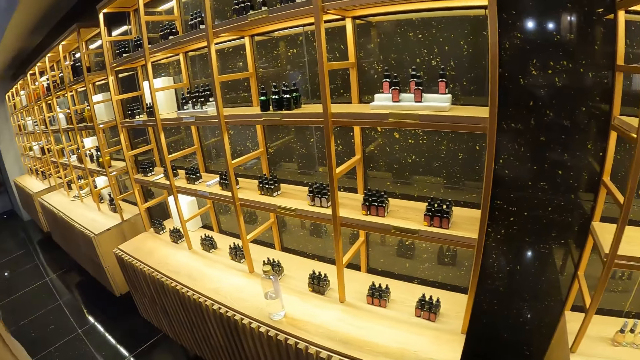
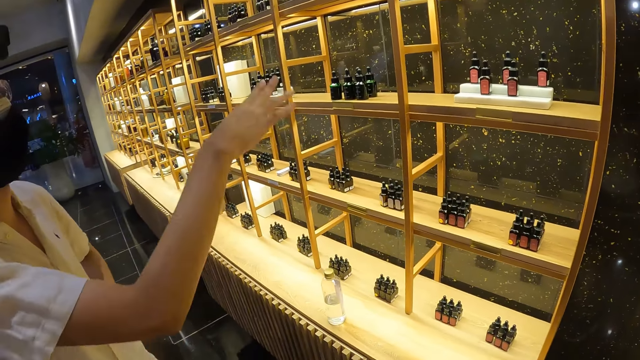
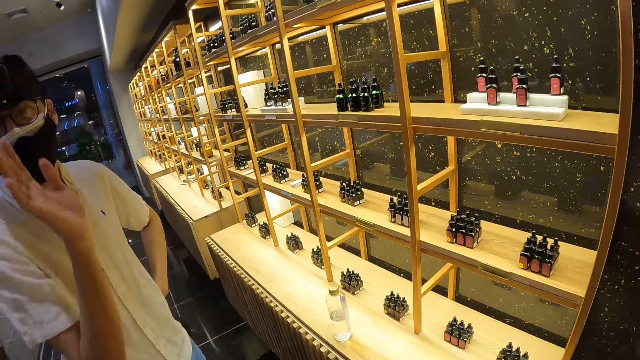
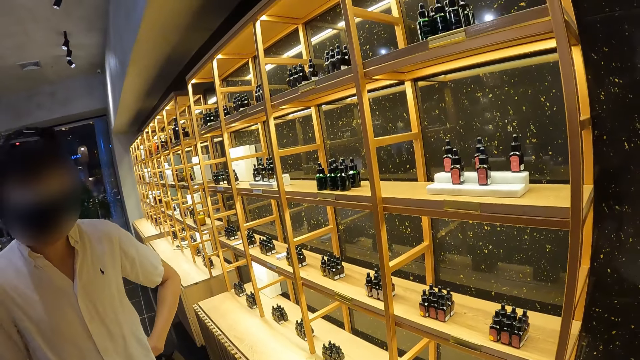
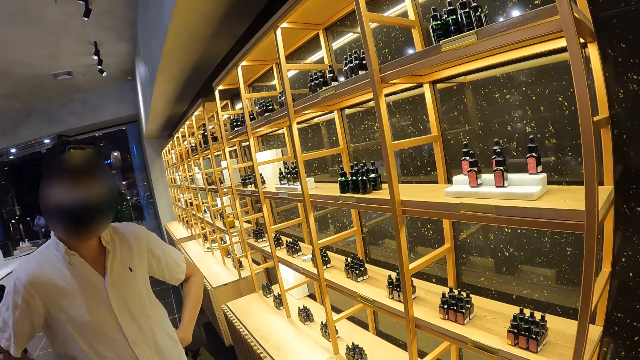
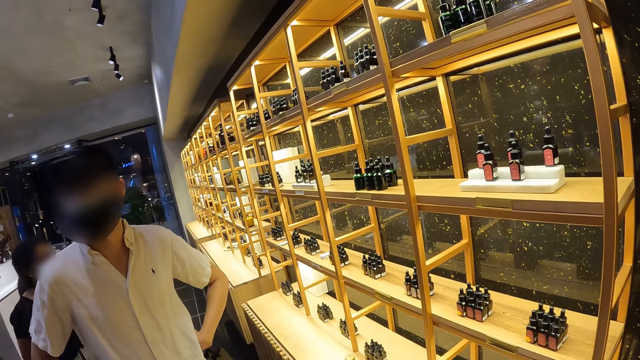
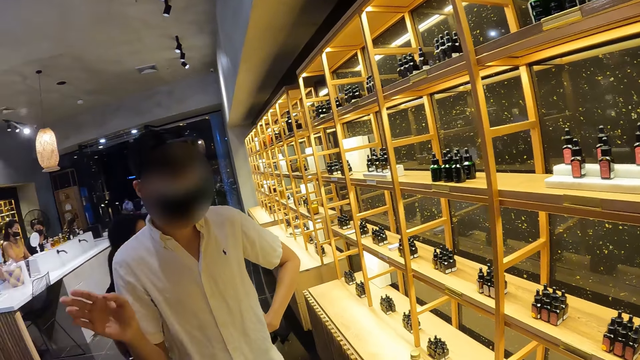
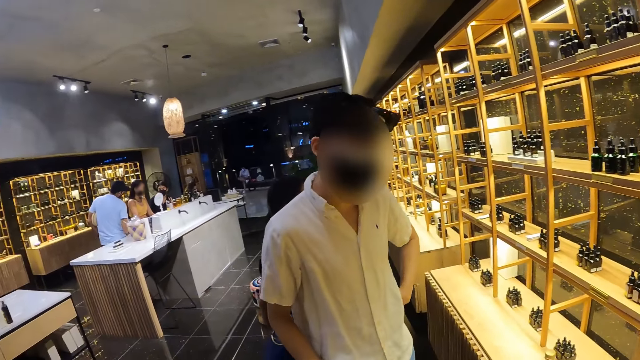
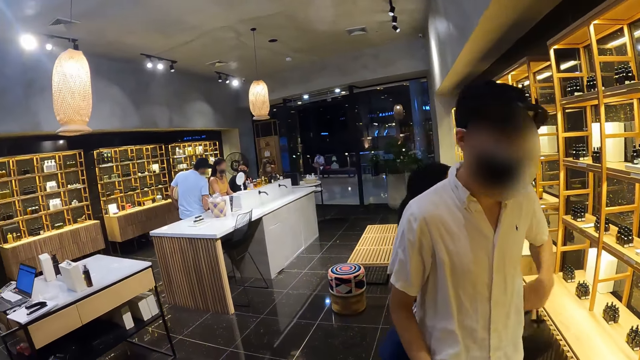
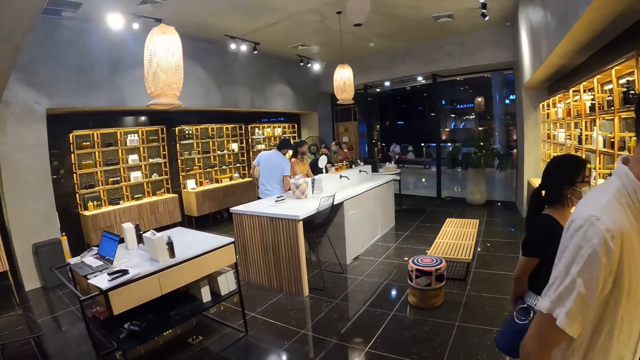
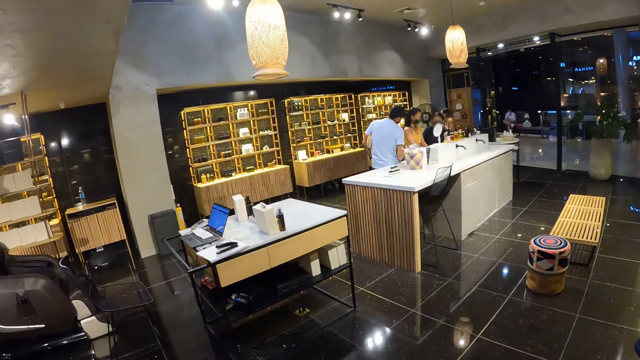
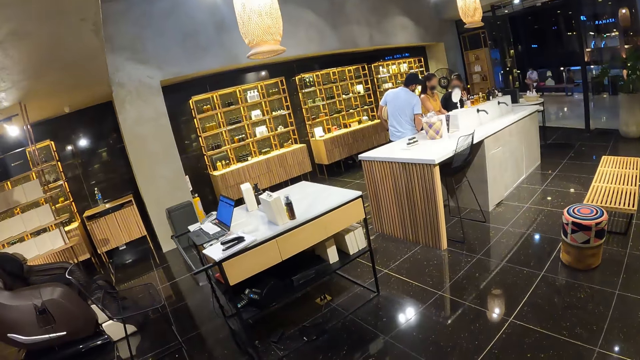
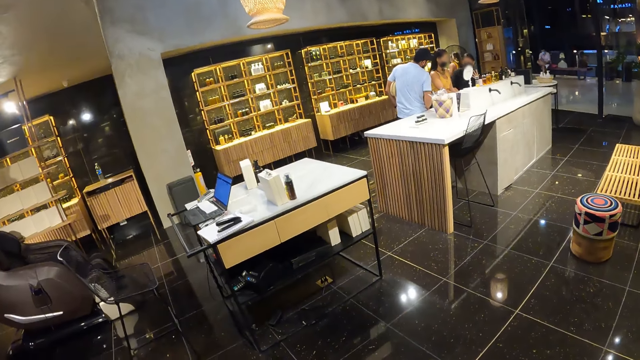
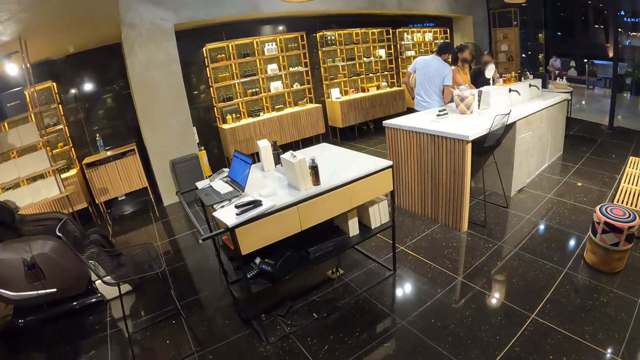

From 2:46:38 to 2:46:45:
The man gesticulates with his right hand. The camera wearer interacts with the man.

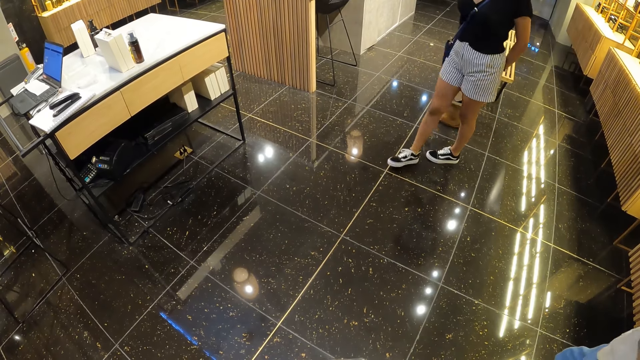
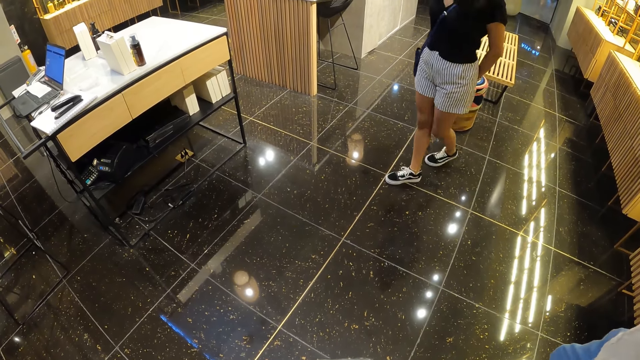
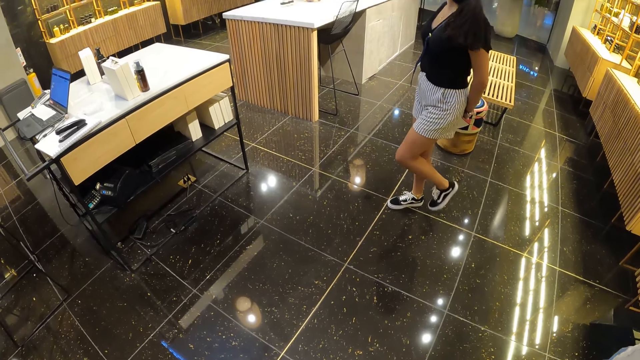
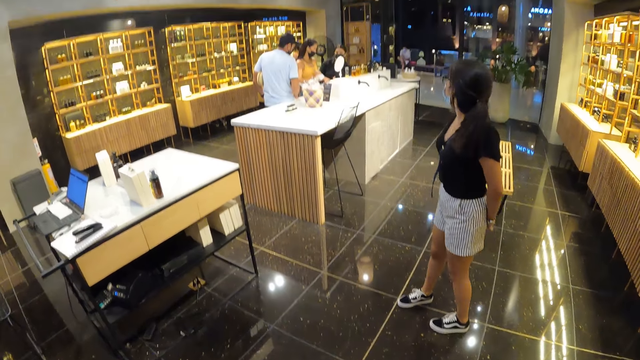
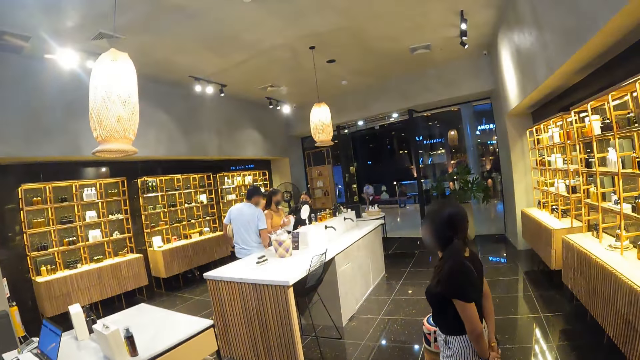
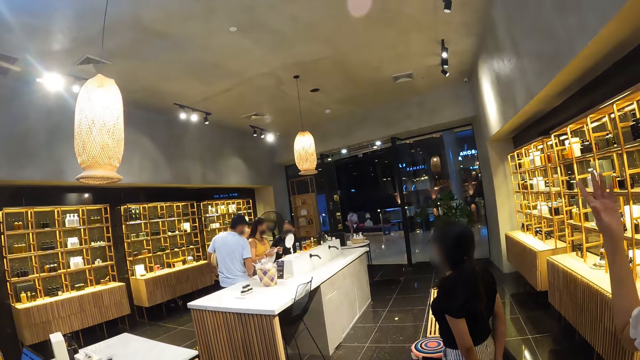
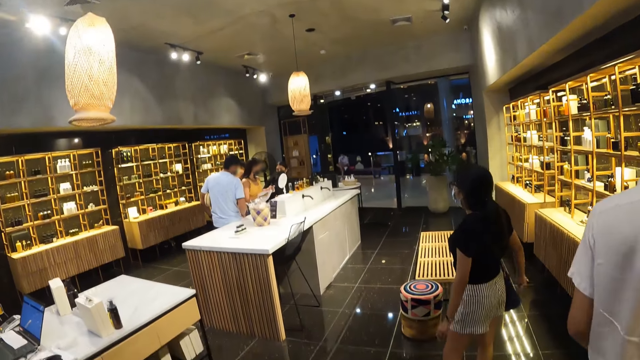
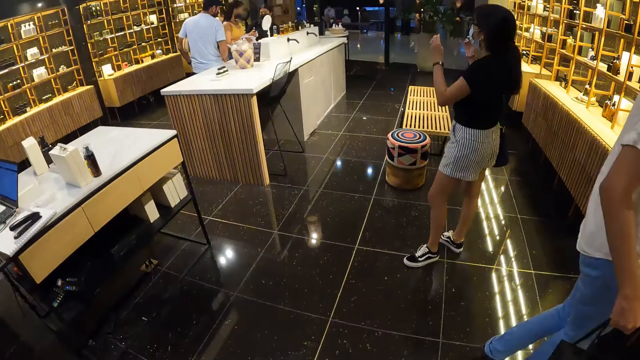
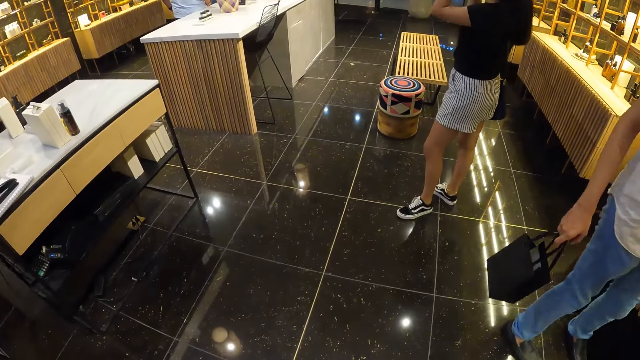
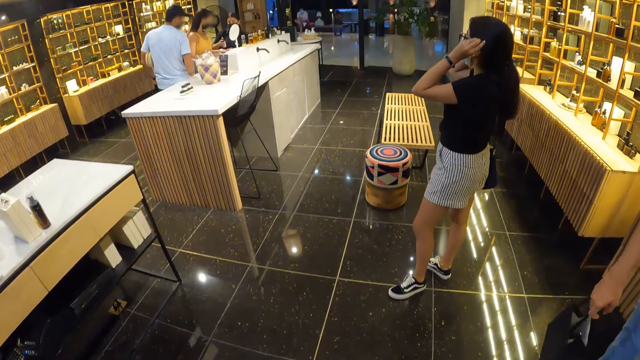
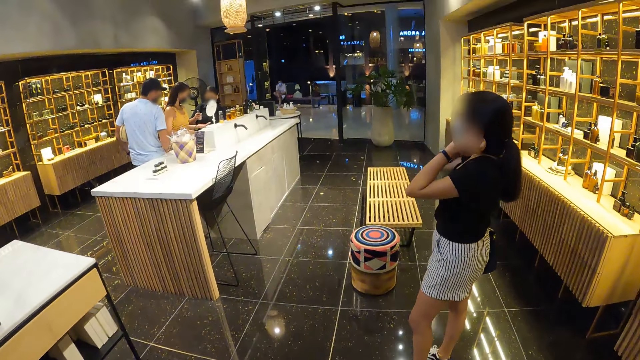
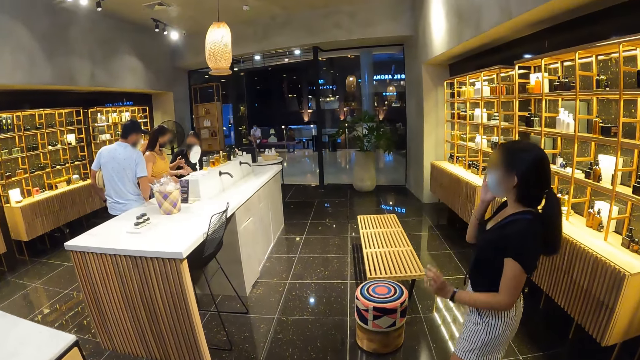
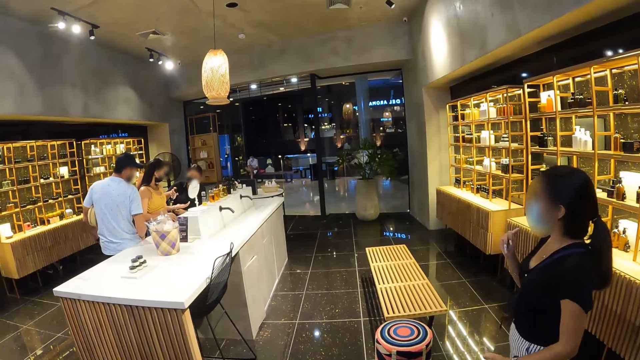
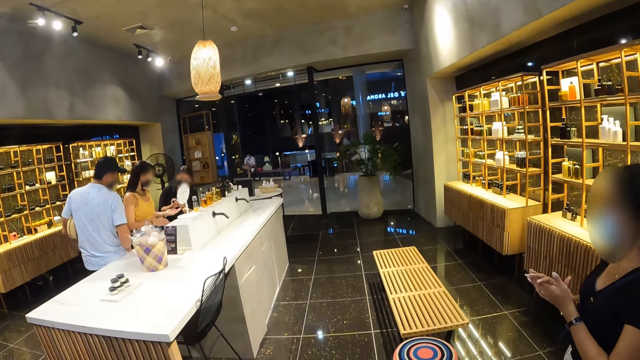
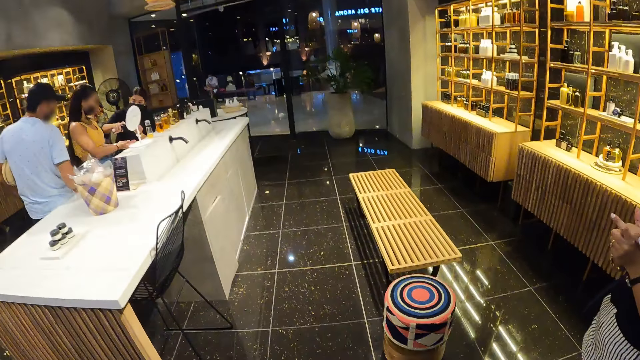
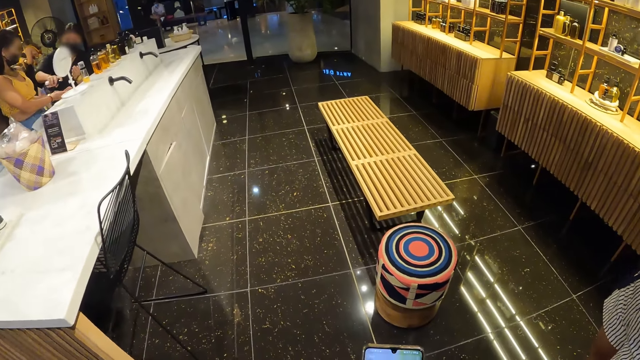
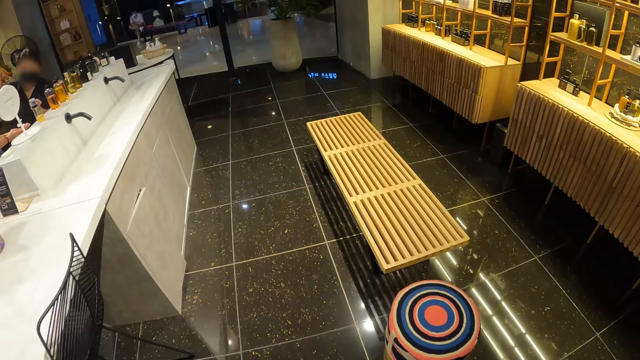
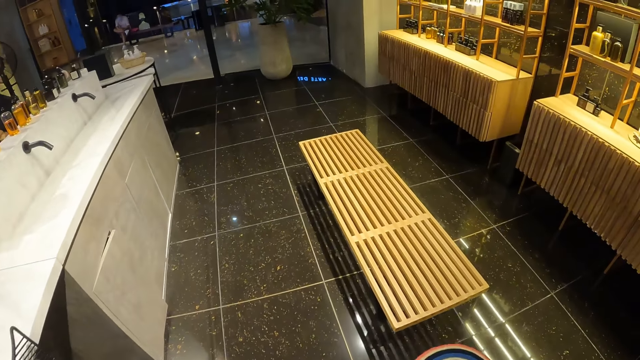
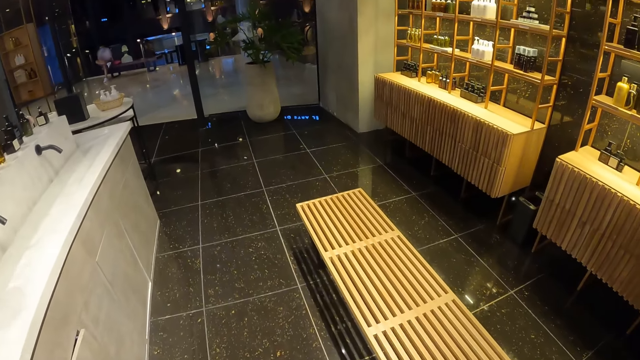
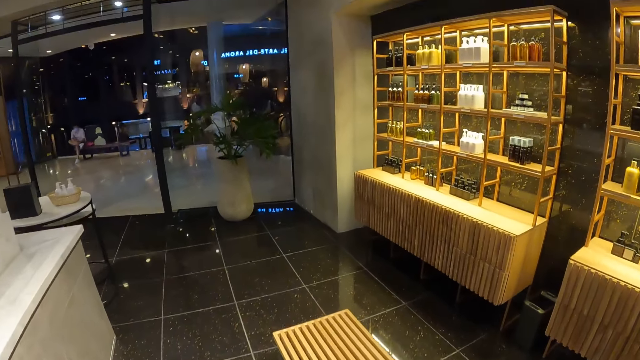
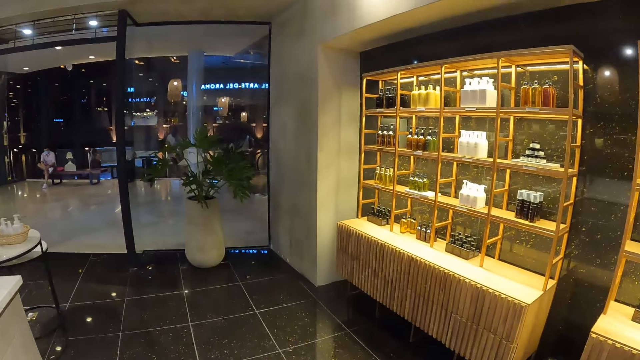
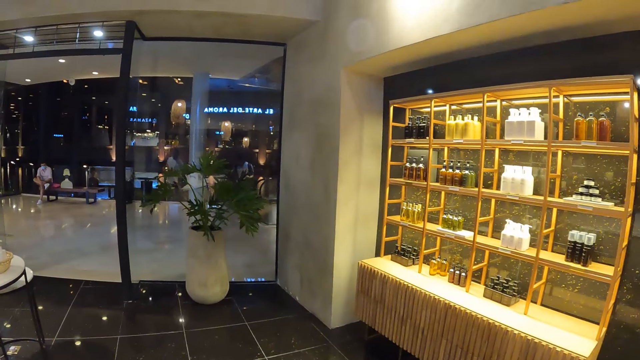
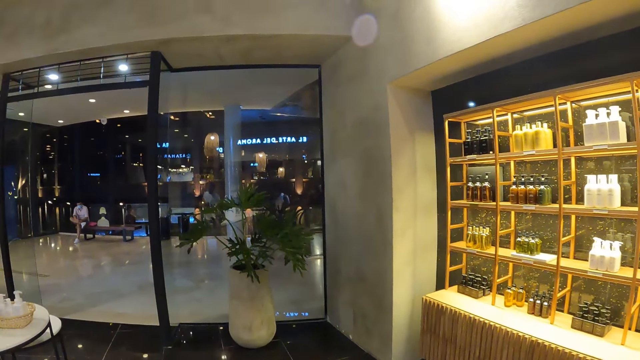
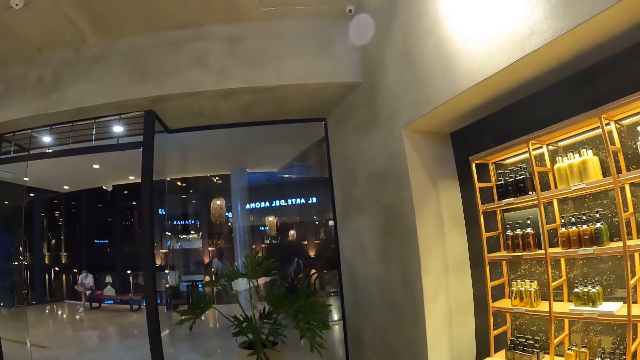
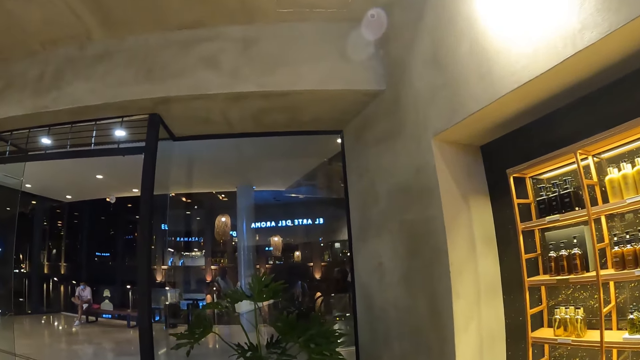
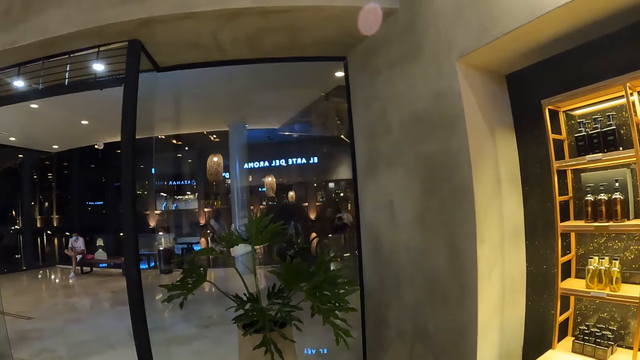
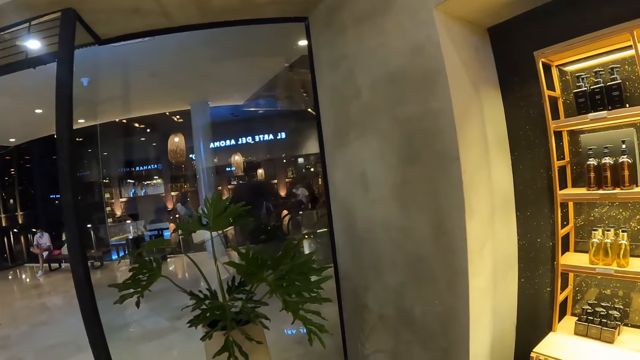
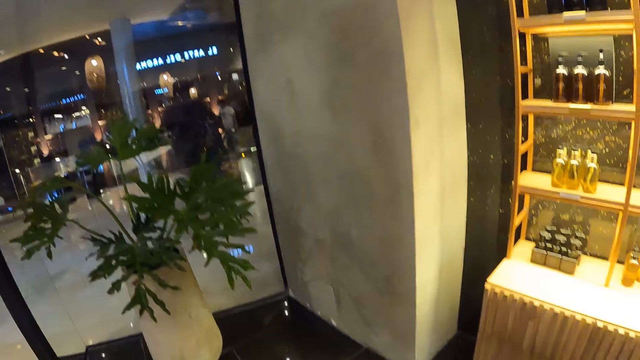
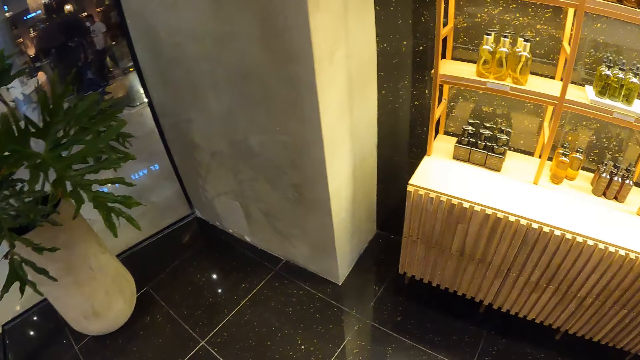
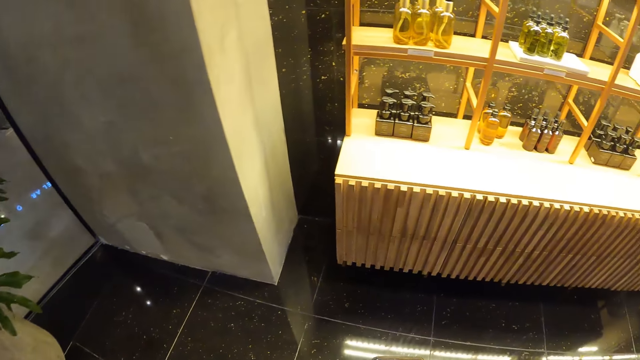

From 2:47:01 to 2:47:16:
The camera wearer moves the hand. A woman touches her hair with her hands. Another woman sprays perfume on a third woman's left hand from a perfume bottle in her right hand. The second woman sprays perfume on the third woman's hands from the perfume bottle in her right hand. The camera wearer walks in the room.
